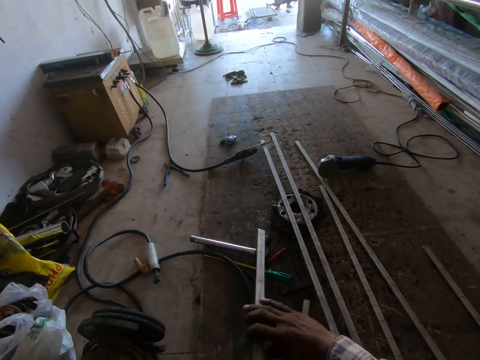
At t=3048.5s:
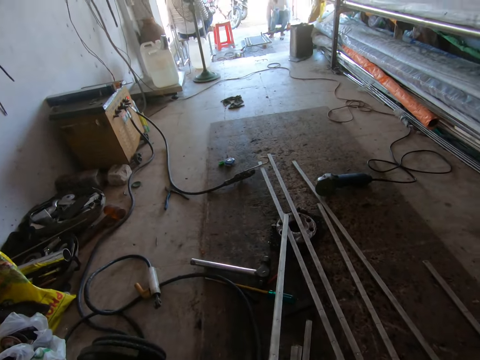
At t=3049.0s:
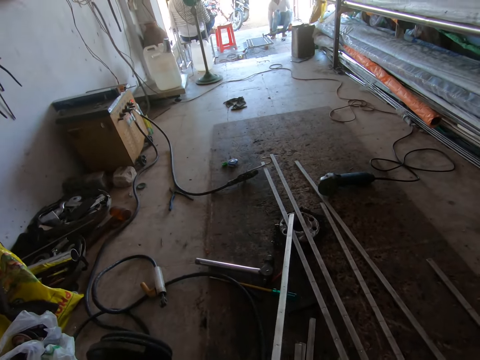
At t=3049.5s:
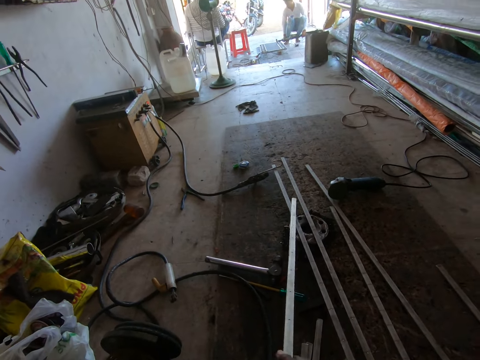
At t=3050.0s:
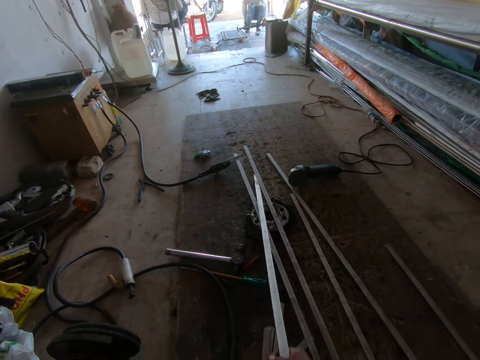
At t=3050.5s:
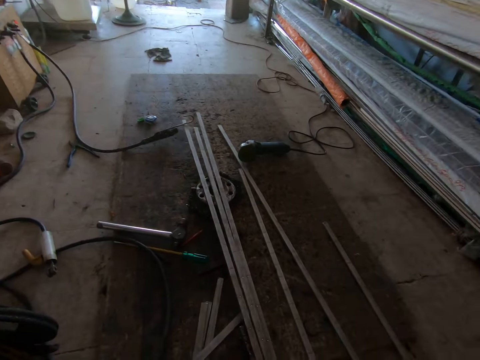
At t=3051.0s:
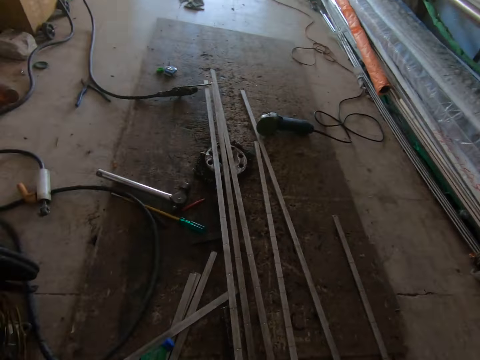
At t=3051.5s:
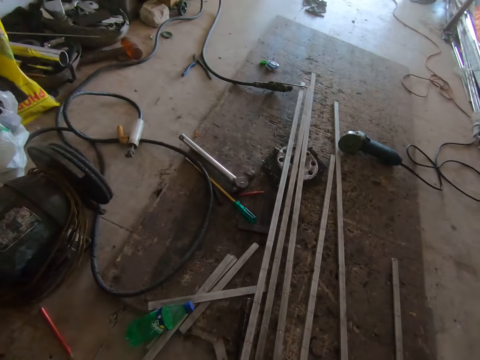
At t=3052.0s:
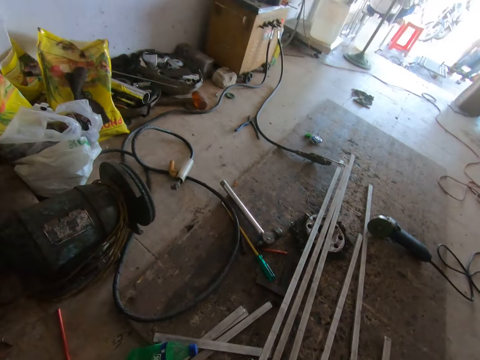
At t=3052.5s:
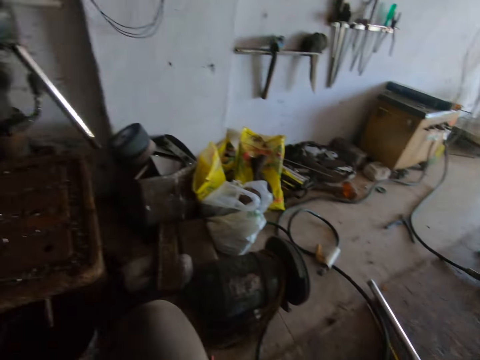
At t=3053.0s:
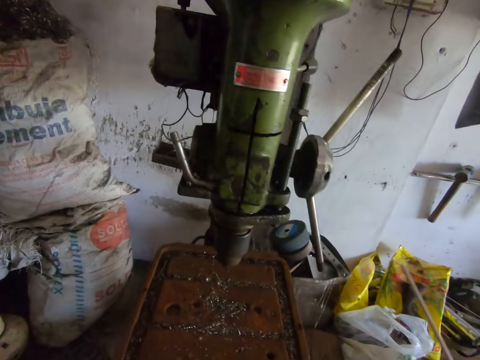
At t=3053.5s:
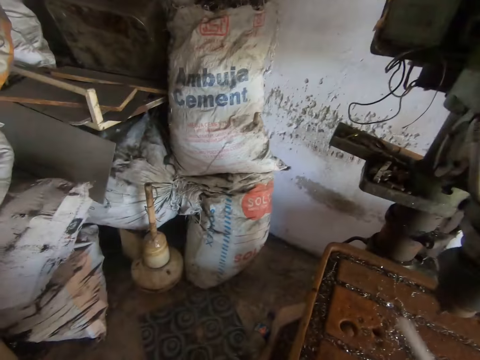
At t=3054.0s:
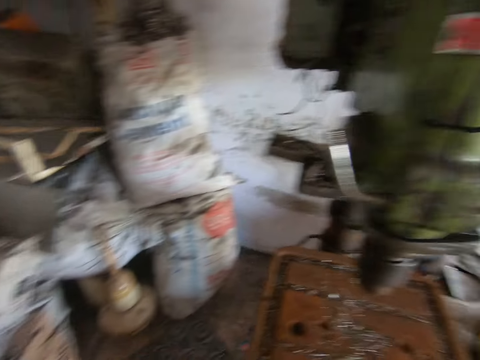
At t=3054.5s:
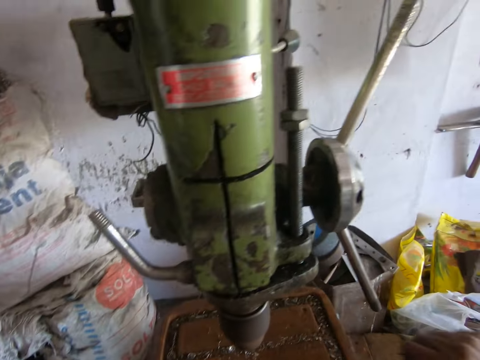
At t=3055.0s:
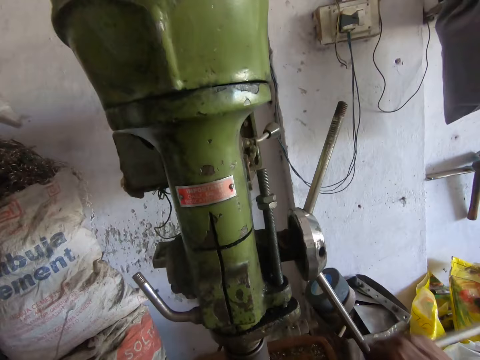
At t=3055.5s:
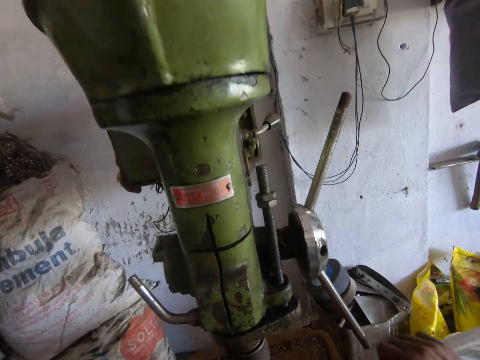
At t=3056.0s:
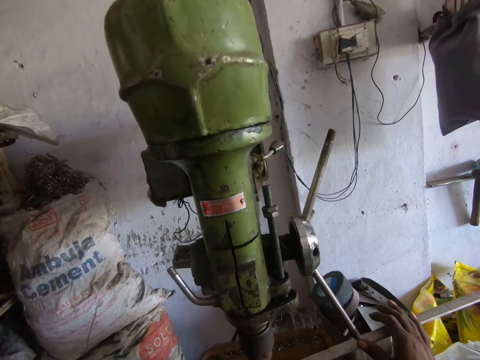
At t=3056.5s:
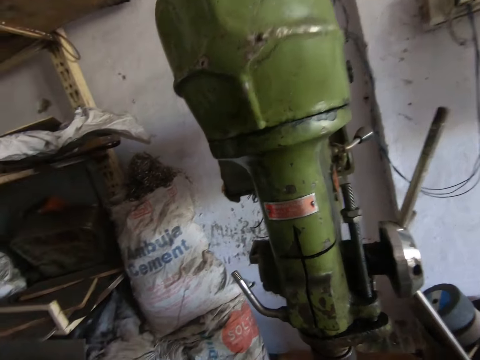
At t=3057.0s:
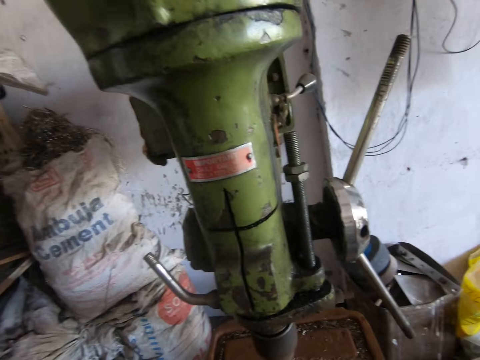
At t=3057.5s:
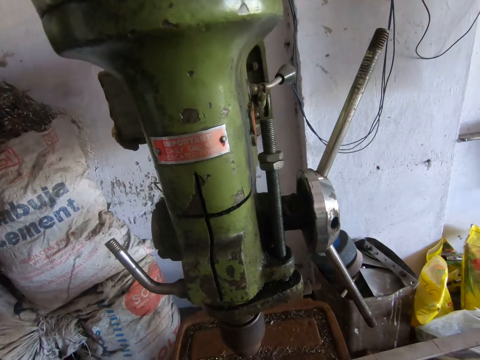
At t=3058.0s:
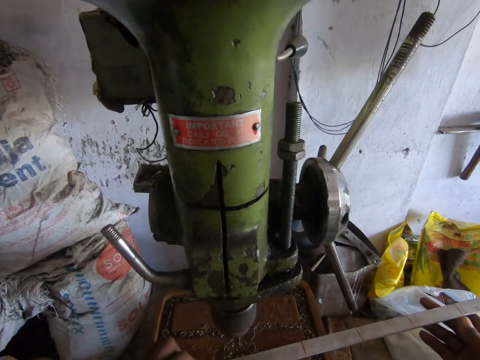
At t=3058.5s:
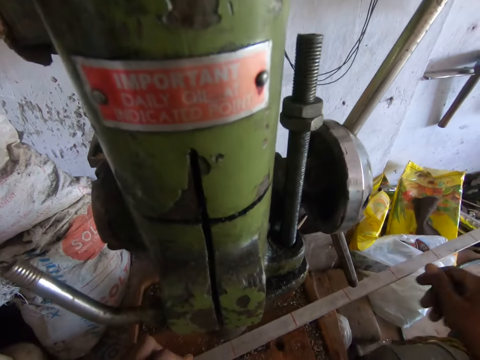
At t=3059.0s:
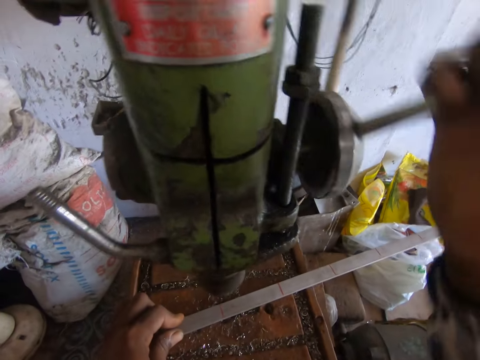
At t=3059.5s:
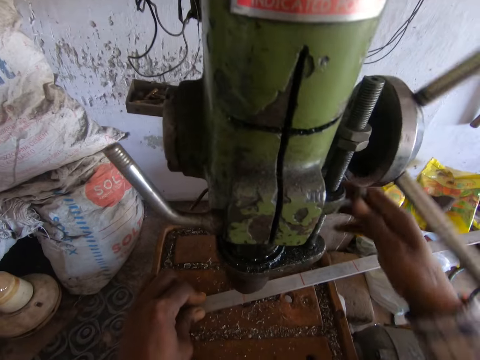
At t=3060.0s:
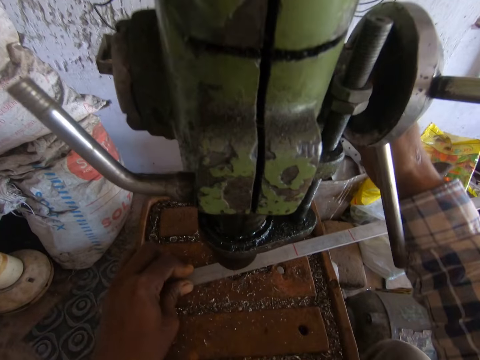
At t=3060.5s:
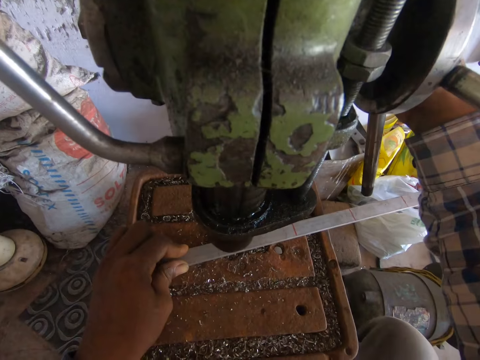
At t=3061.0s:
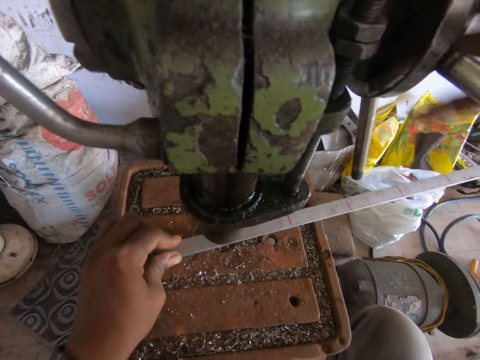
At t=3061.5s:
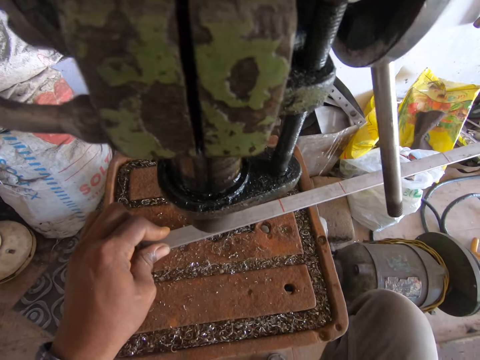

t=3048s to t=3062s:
The camera wearer drops the piece of metal on the ground with his hands. He picks up a piece of metal from the ground with his hands. He places the piece of metal in his hands on the work table. He holds the metal with both hands. He moves the metal on the drill press machine. He looks around. He holds the piece of metal on the work table with his right hand. He operates the vertical drilling machine with his right hand. He drills holes in the piece of metal in his left hand on the work table with the vertical drilling machine in his right hand.

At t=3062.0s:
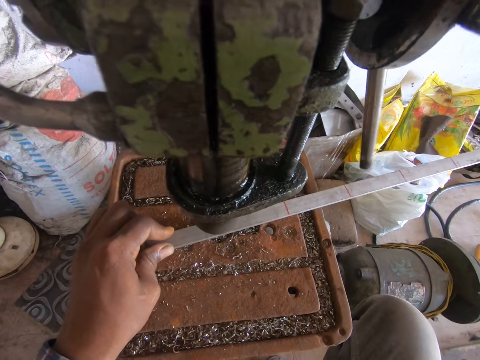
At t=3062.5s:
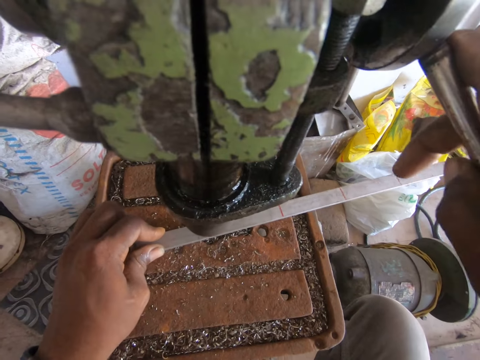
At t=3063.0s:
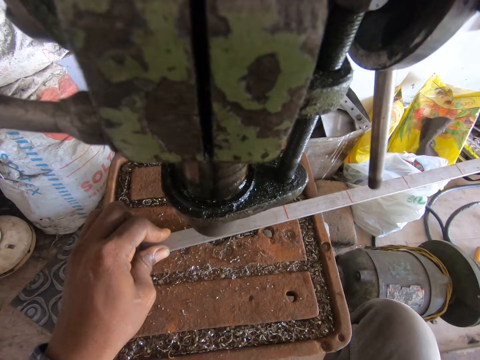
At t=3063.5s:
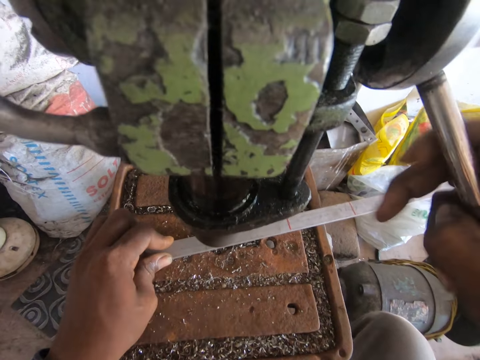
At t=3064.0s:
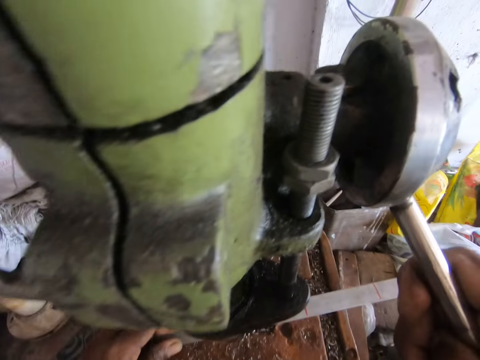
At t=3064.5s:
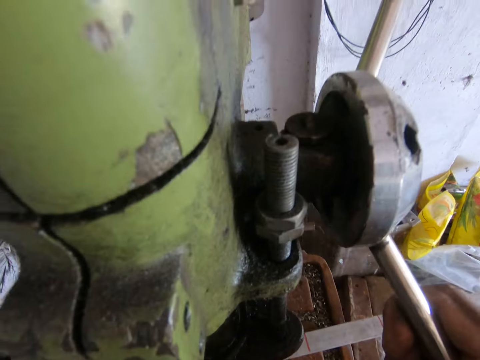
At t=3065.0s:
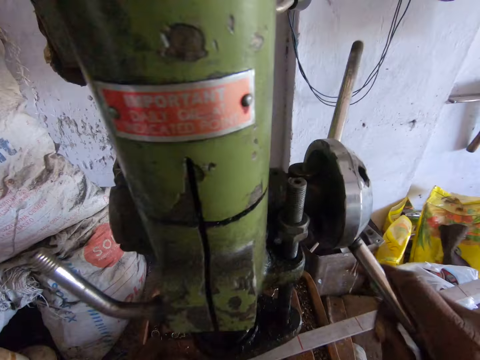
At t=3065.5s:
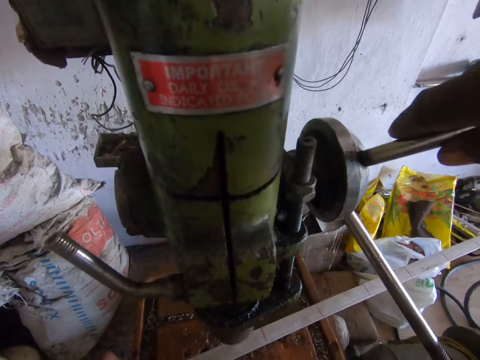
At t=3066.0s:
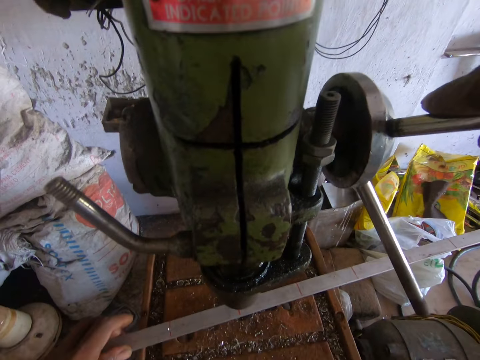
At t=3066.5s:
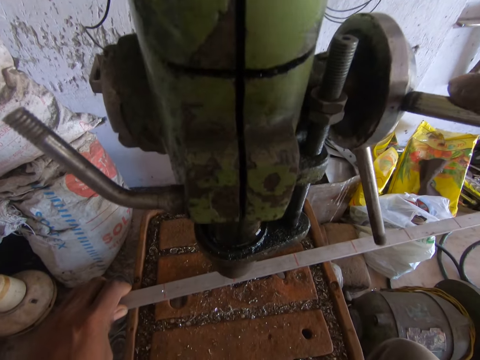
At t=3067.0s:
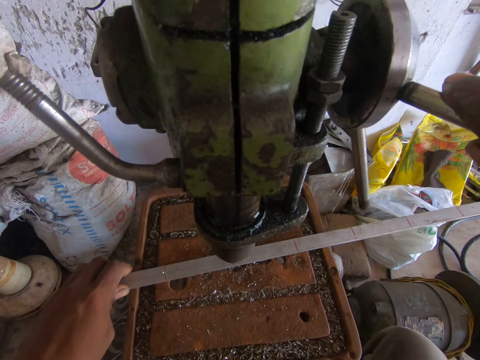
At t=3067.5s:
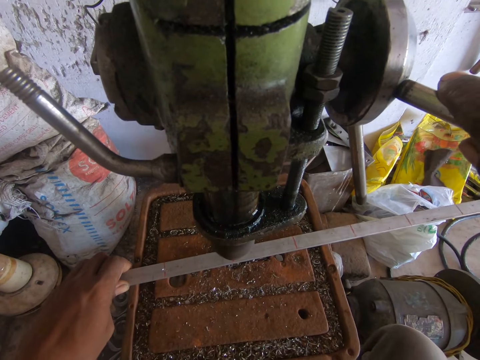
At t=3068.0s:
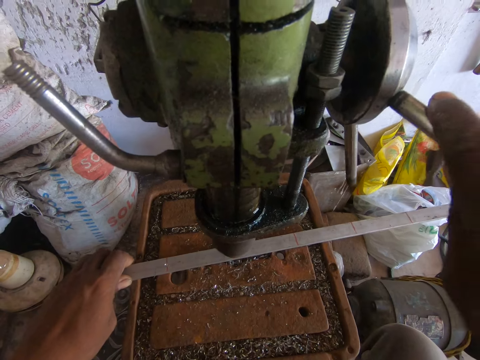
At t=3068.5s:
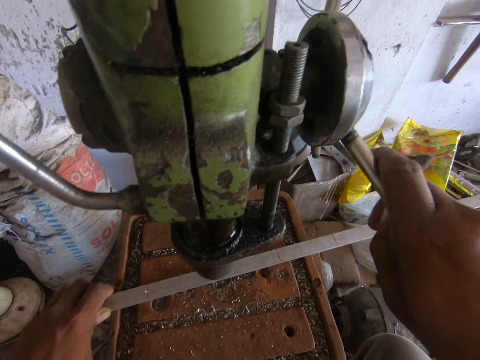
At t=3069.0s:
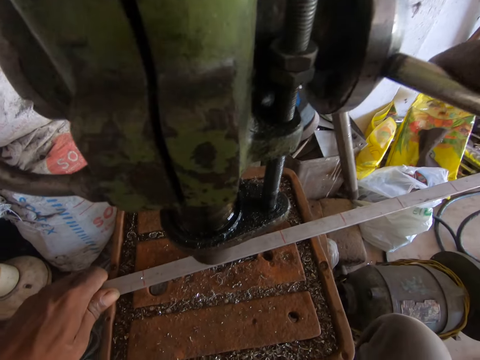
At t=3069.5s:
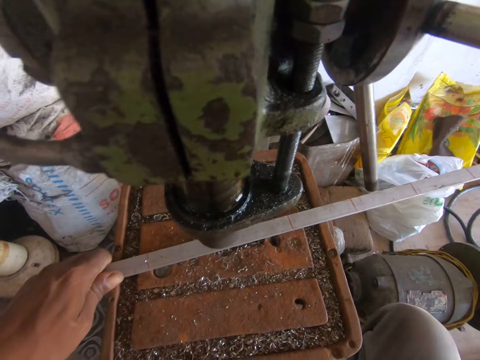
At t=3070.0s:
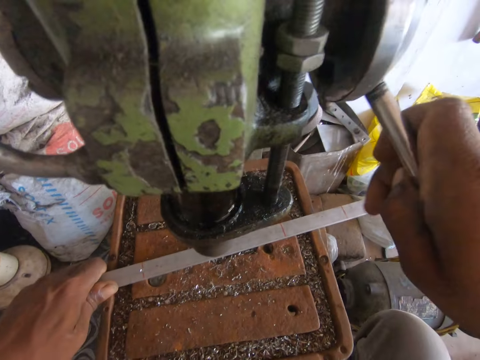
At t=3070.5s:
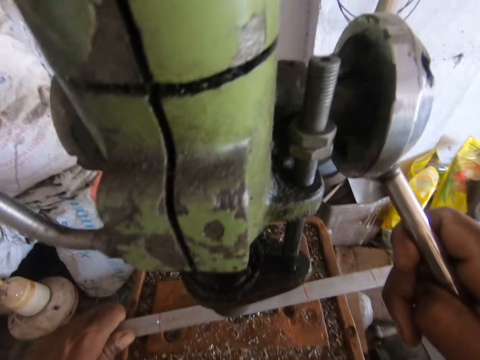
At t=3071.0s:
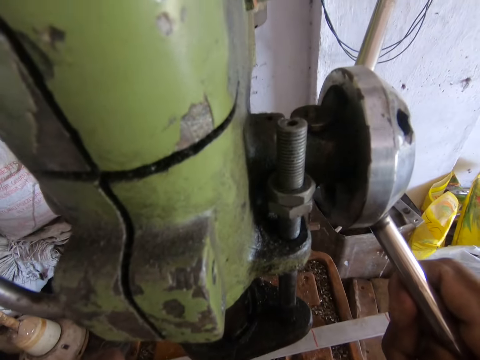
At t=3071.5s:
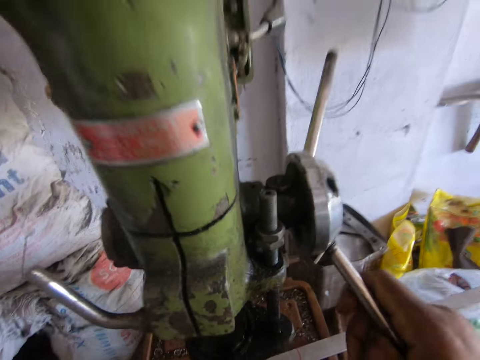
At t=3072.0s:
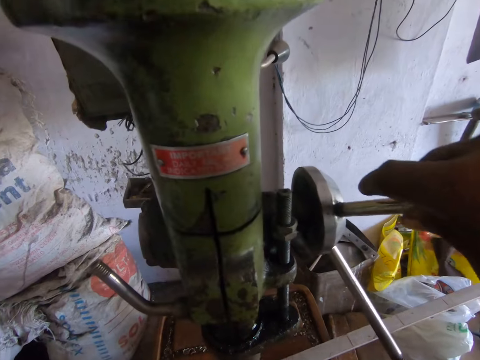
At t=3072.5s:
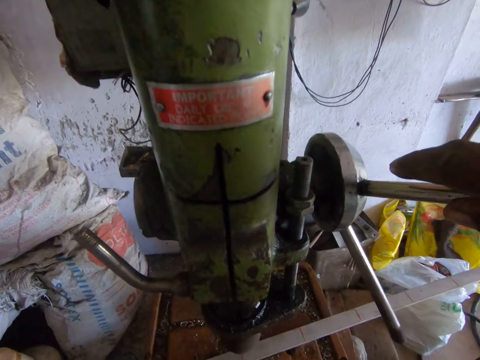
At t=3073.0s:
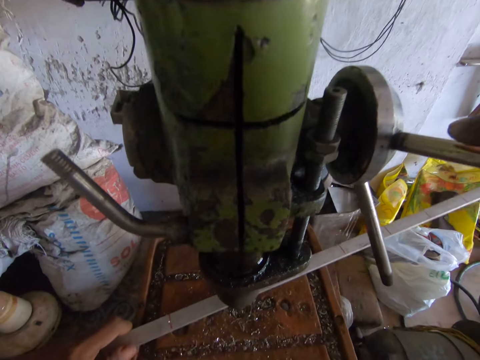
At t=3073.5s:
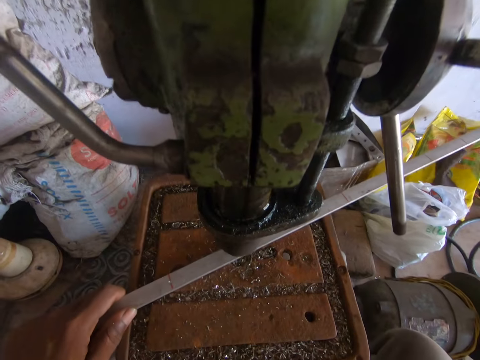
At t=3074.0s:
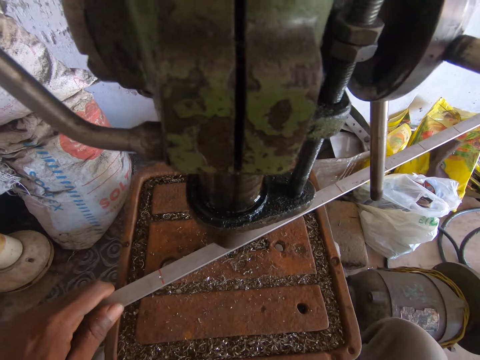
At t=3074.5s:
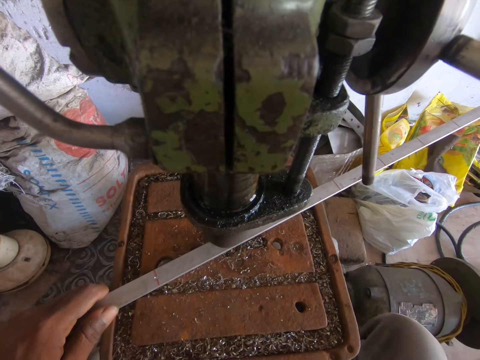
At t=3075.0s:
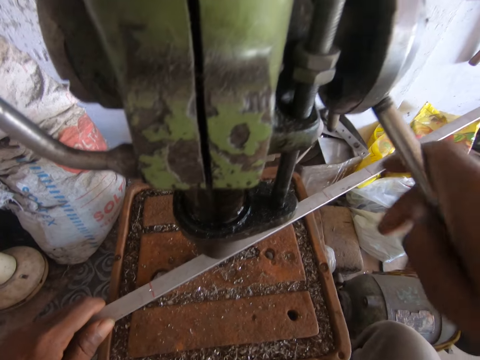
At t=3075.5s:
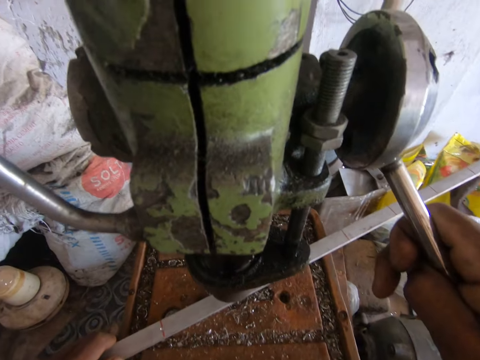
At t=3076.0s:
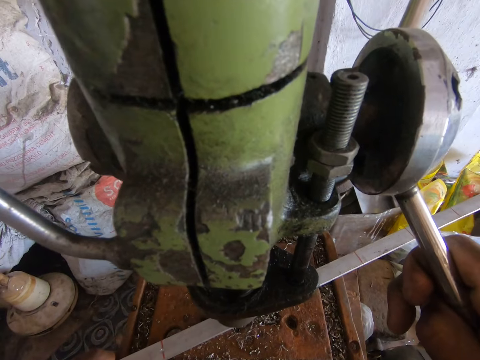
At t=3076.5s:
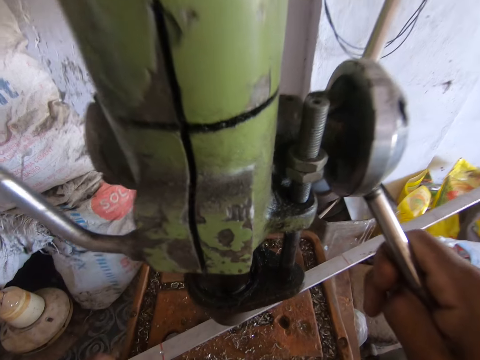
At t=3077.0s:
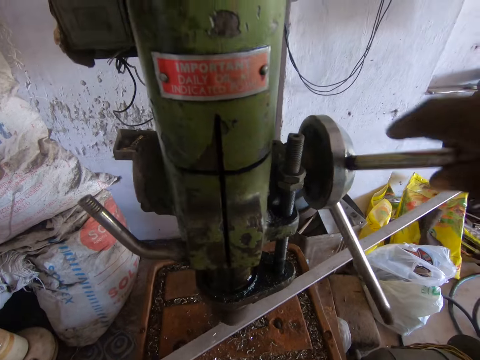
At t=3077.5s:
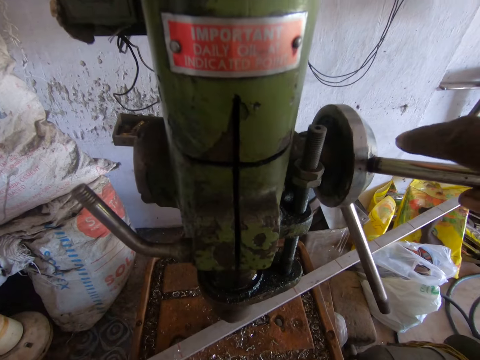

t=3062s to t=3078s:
The camera wearer drills a hole in a metal with a drill press machine. They move the metal on the drill press machine. They look around. They operate the drill press machine. They drill a hole in the metal with the drill press machine. They move the metal on the drill press machine. They operate the drill press machine. They drill a hole in the metal with the drill press machine. They move the metal on the drill press machine.
